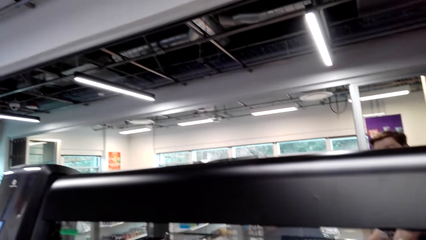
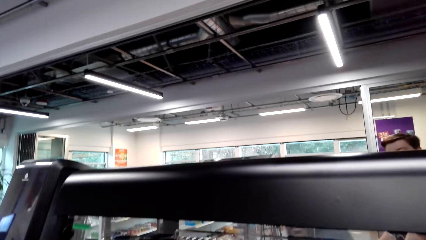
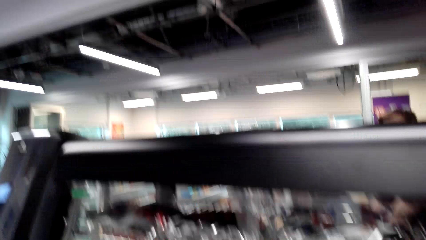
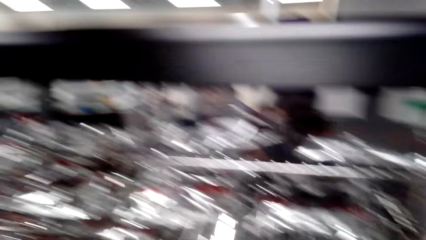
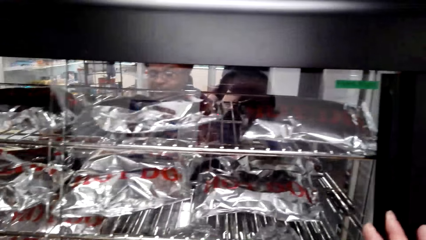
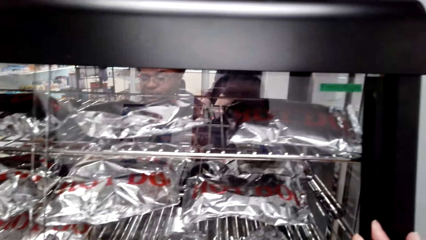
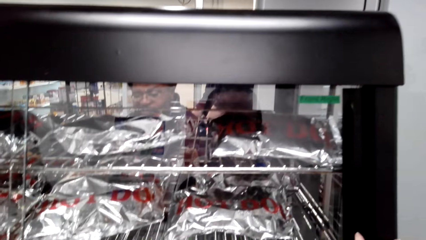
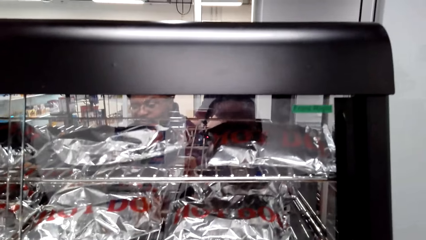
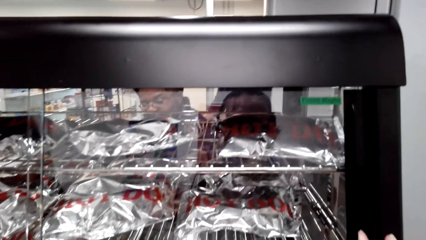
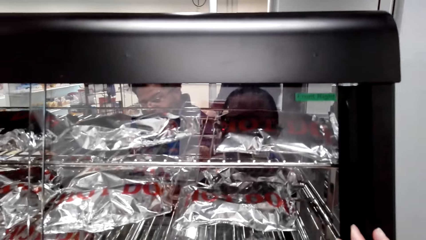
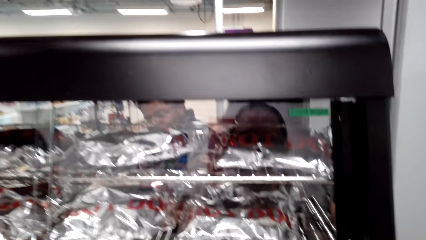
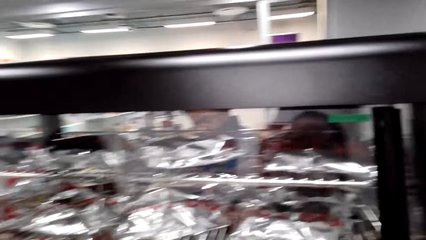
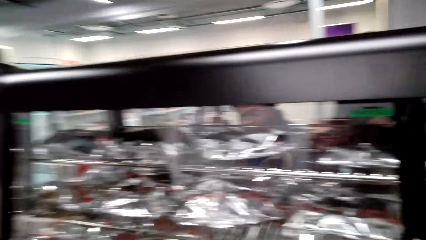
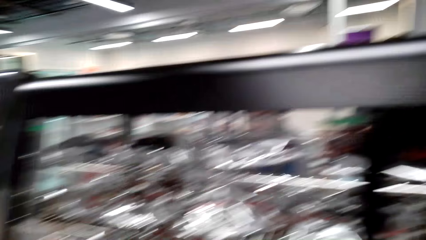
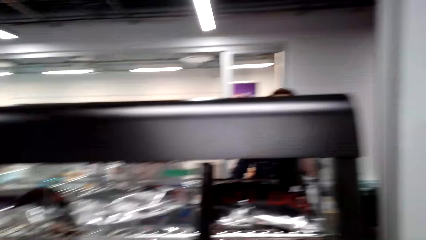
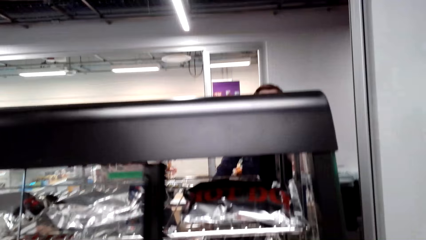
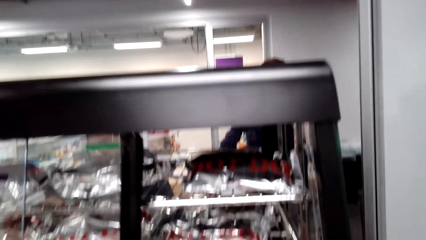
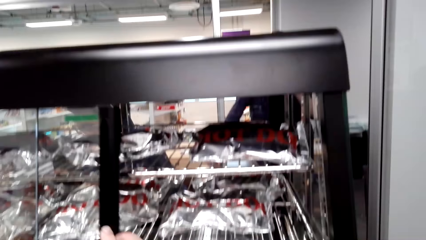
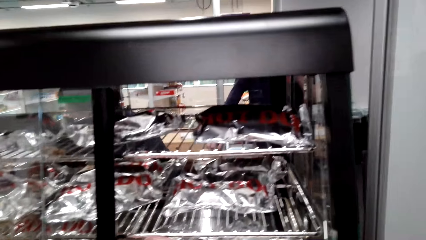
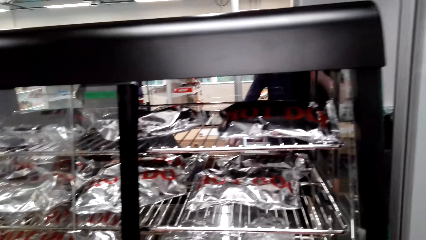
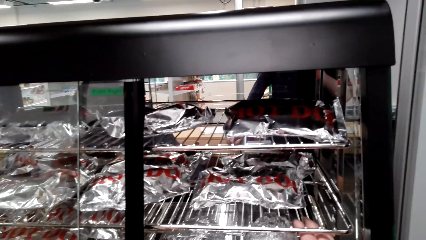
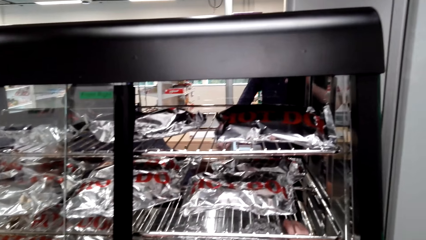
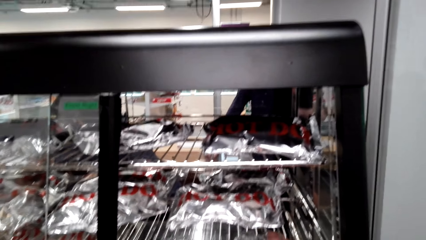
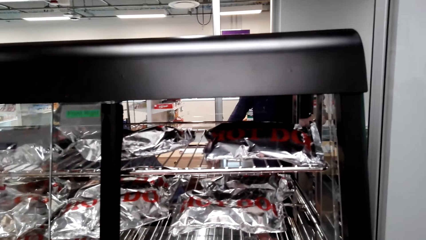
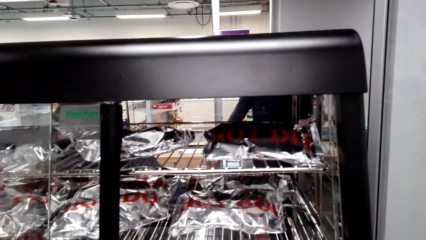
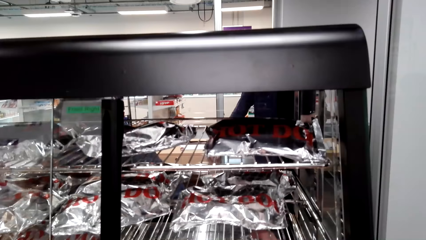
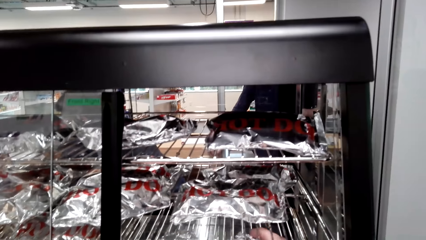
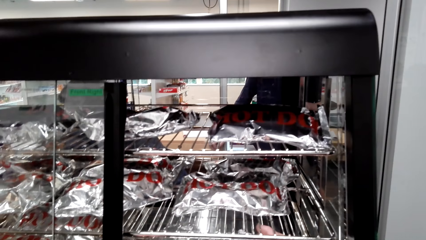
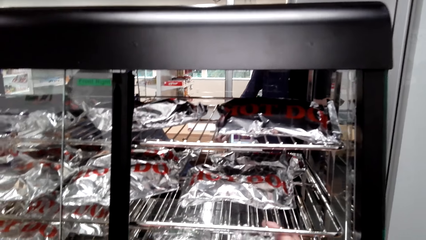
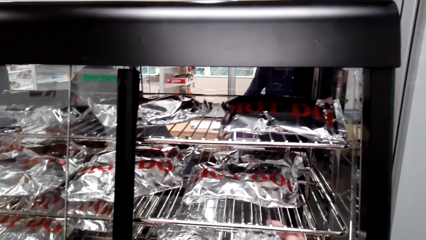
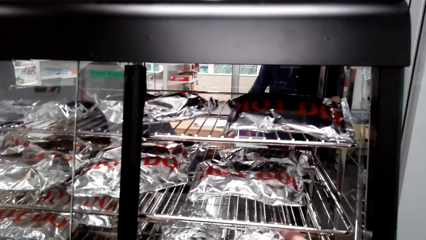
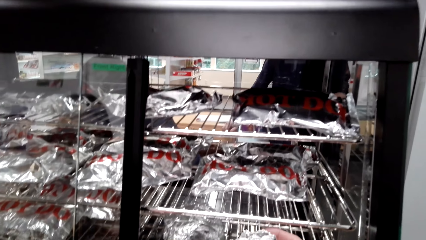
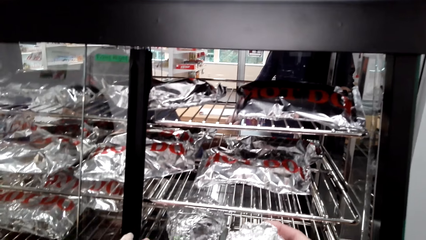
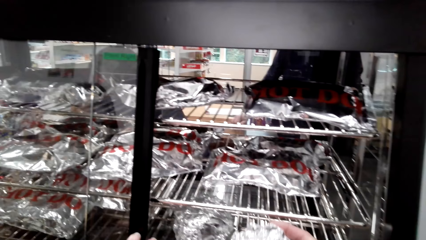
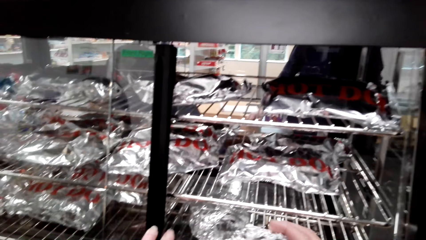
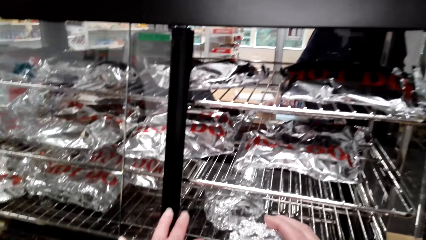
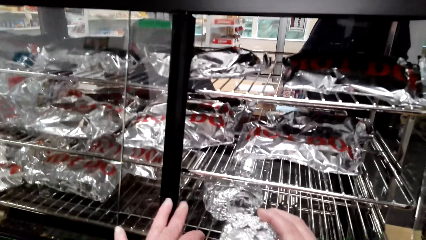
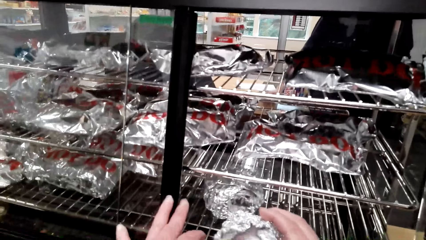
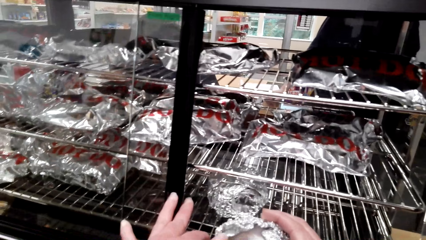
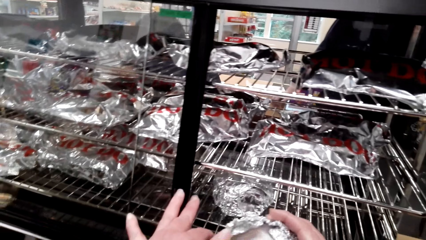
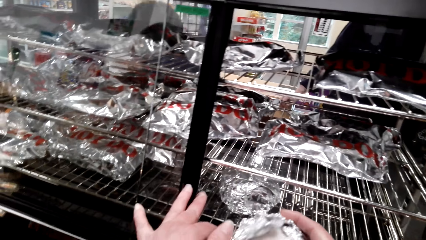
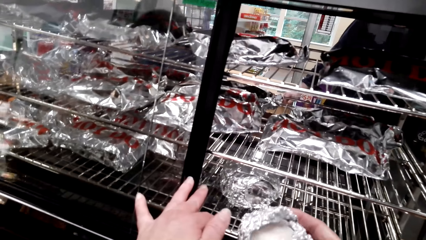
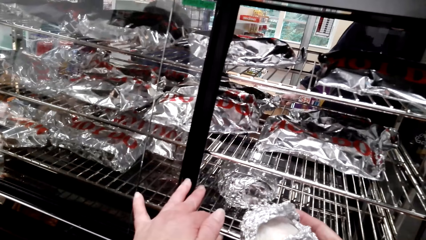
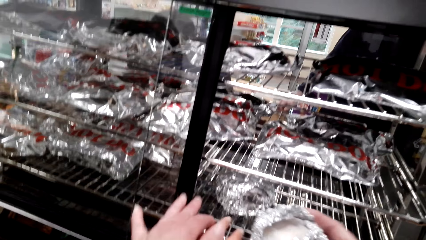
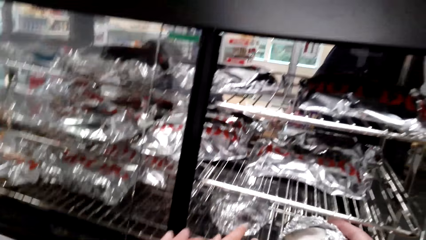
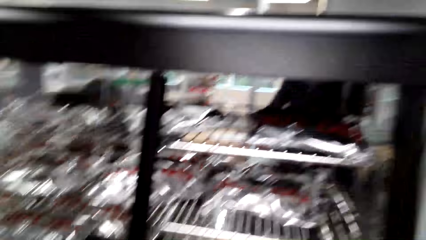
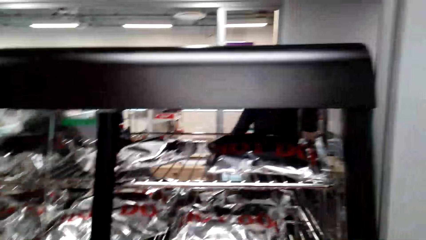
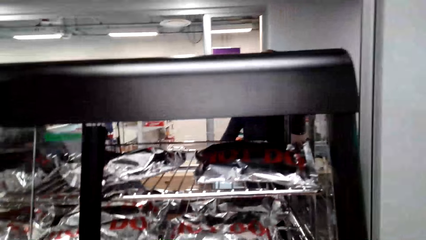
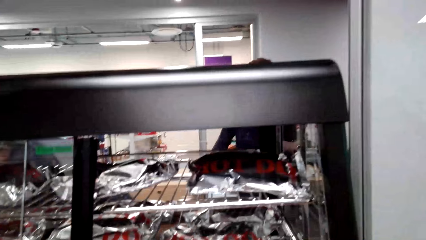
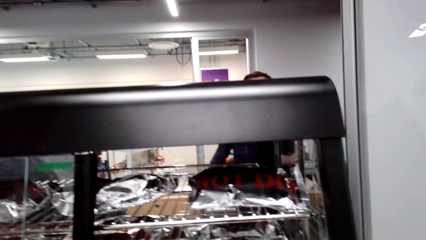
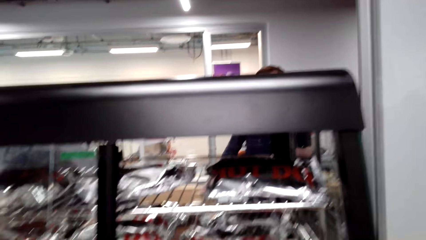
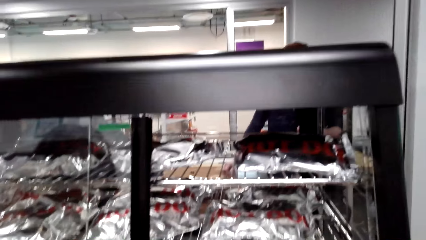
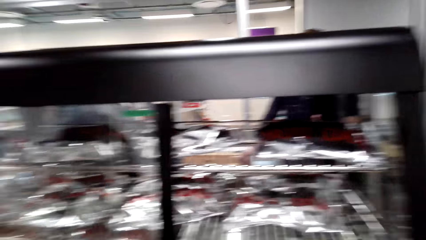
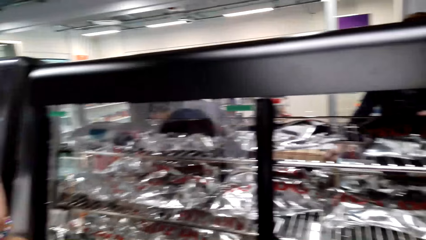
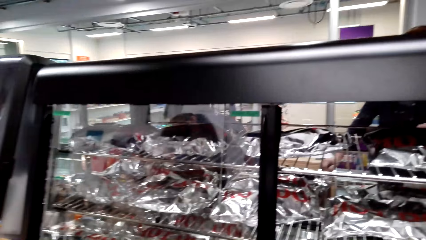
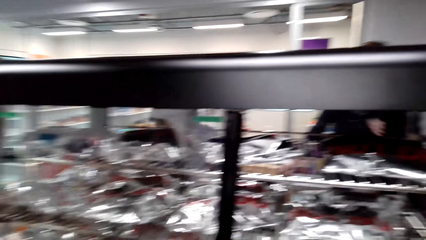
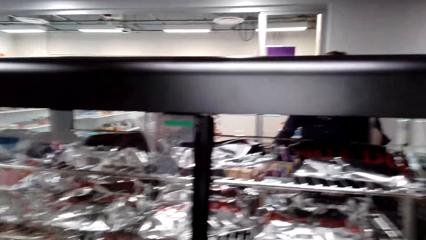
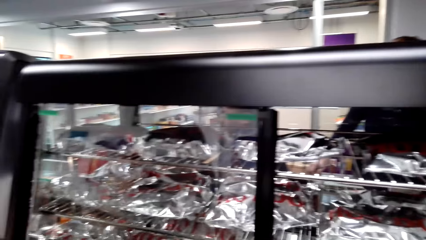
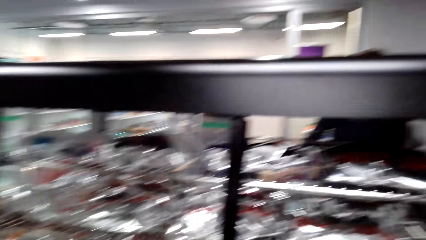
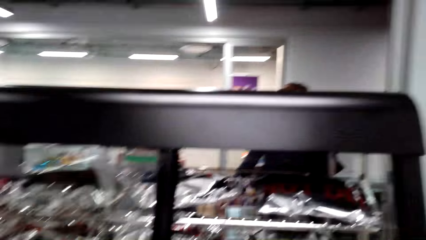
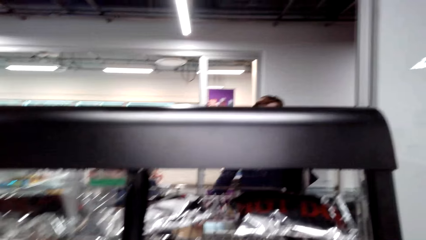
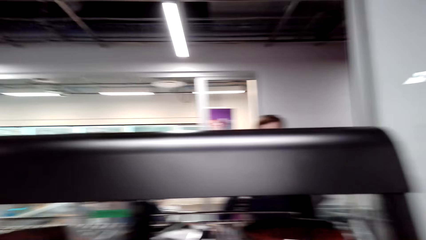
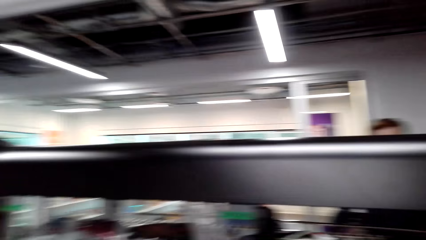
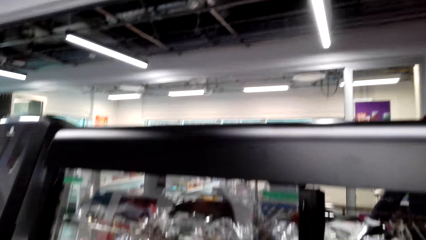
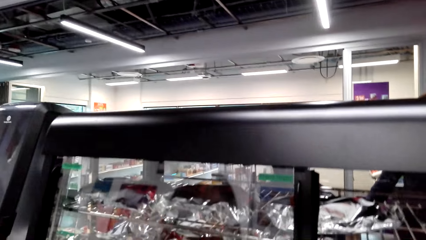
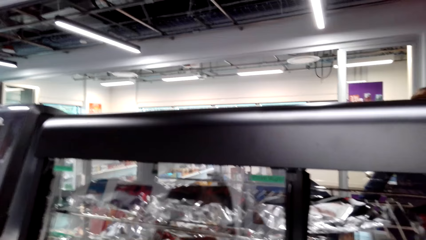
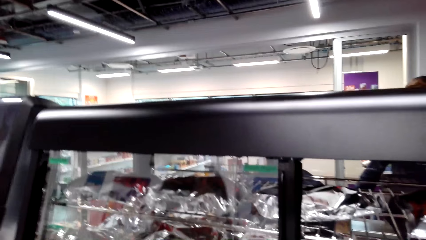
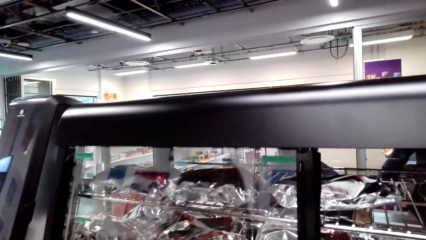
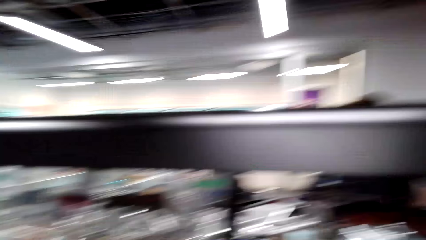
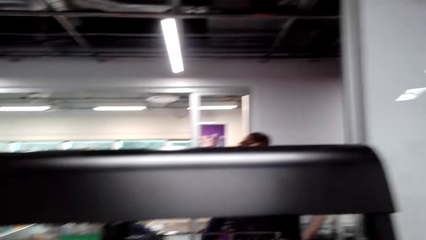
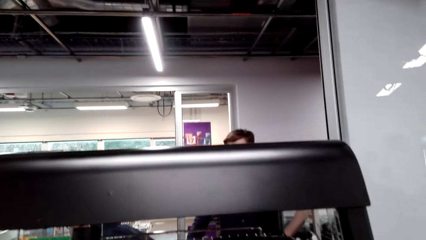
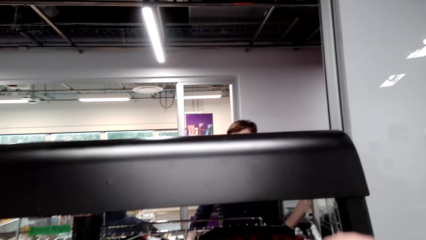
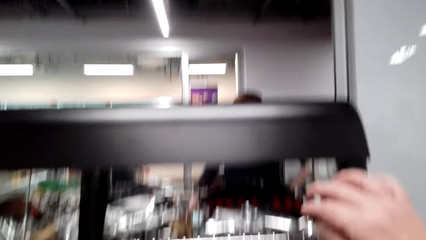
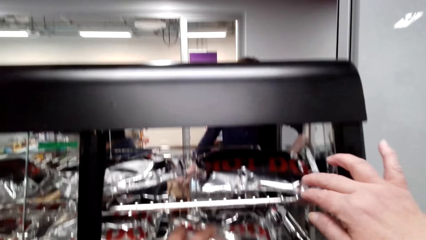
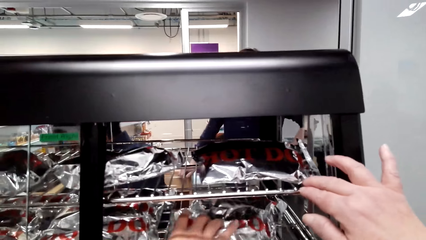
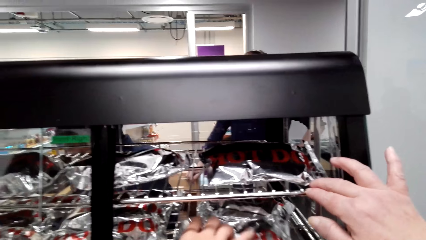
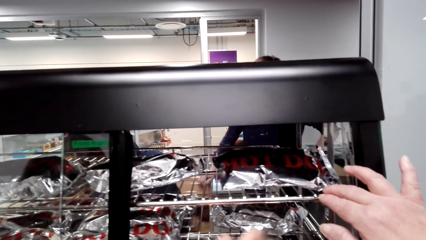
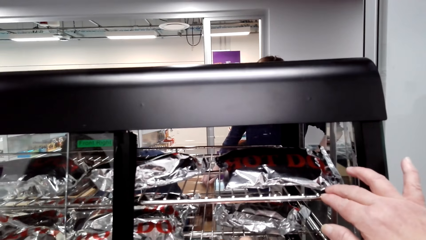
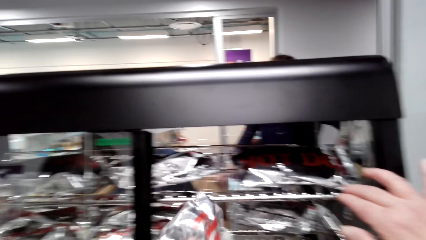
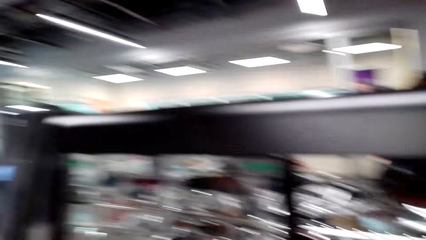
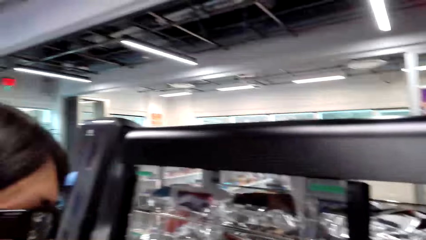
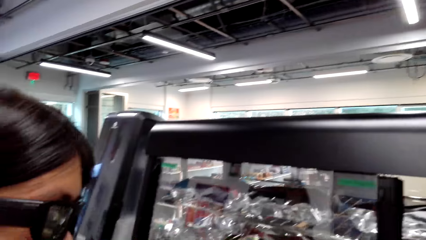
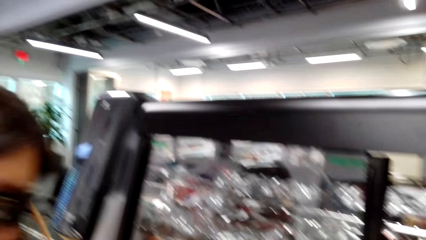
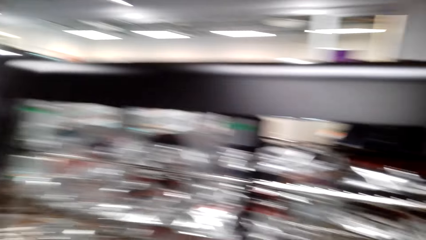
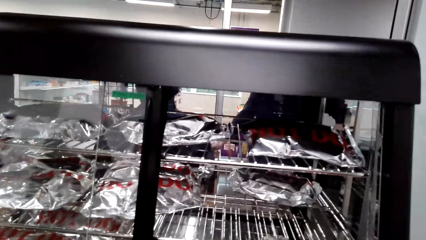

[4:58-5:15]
The camera wearer looks around and talks with a cashier. They look around and open the grill door. A man talks. The camera wearer holds something and talks with a lady. The man talks with the cashier. The camera wearer talks with the lady and looks around. They look around again.
